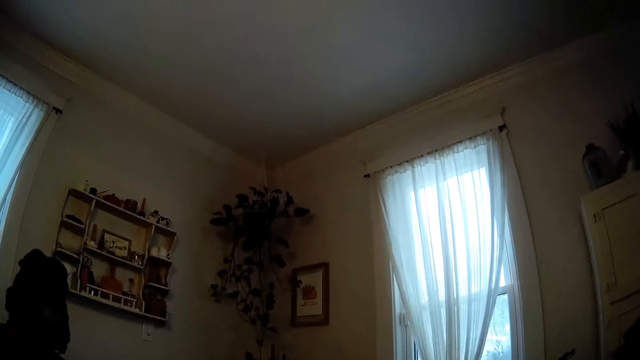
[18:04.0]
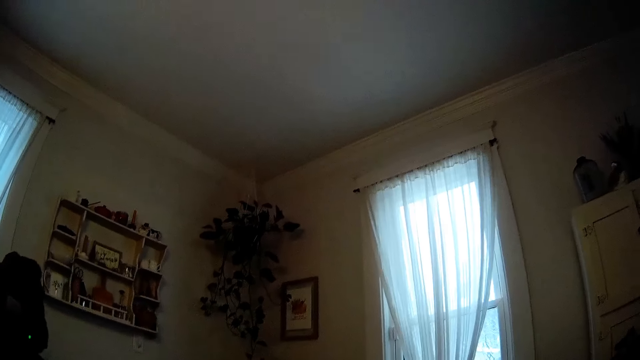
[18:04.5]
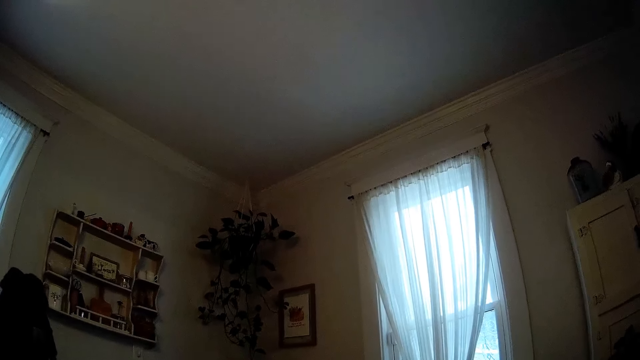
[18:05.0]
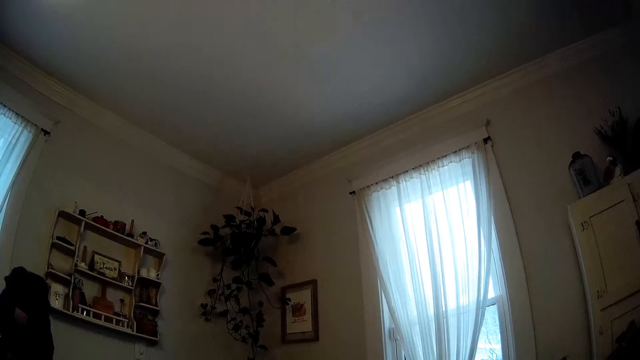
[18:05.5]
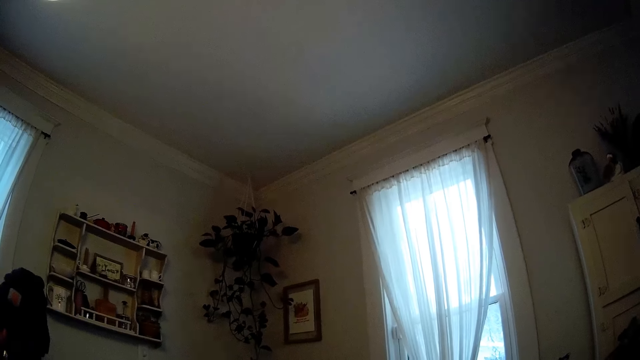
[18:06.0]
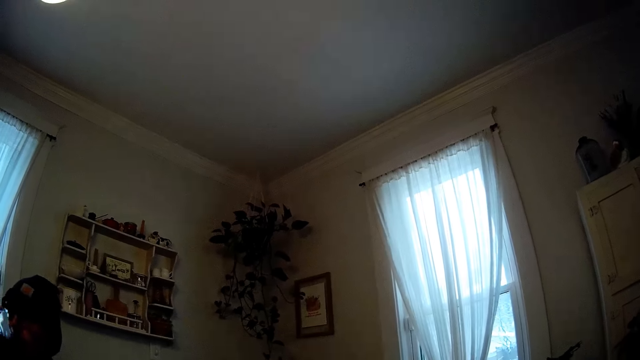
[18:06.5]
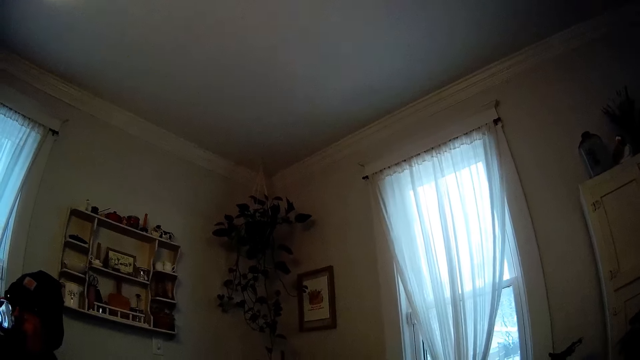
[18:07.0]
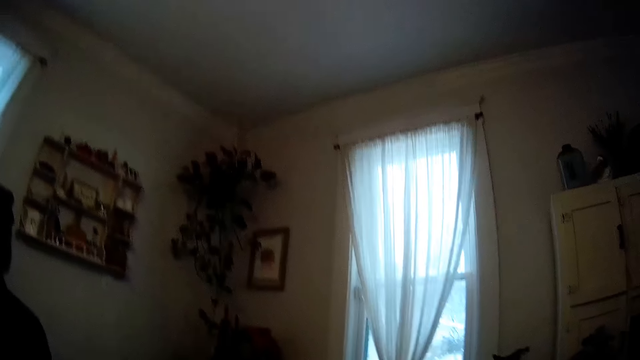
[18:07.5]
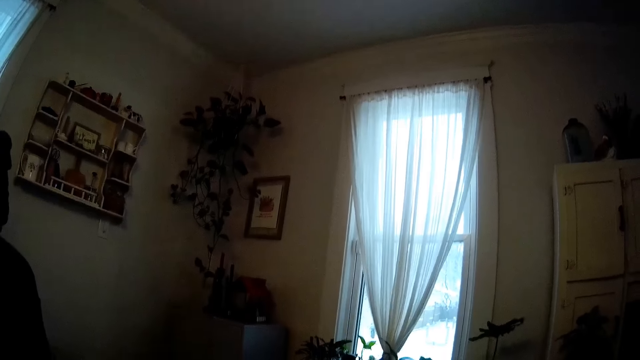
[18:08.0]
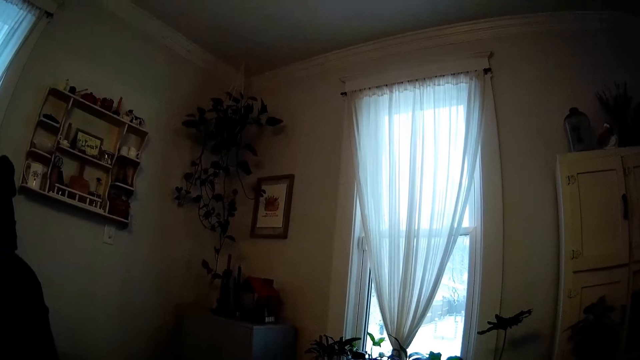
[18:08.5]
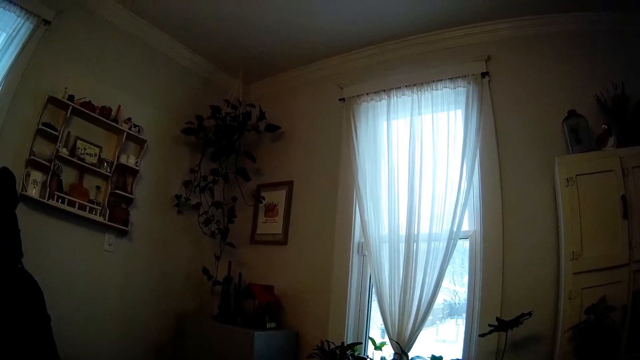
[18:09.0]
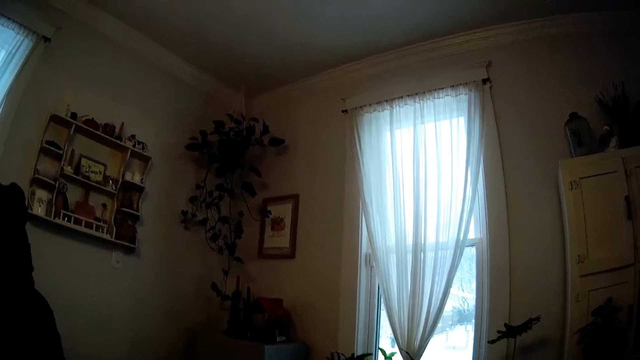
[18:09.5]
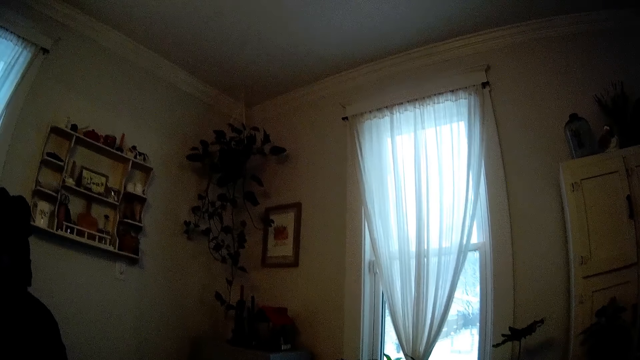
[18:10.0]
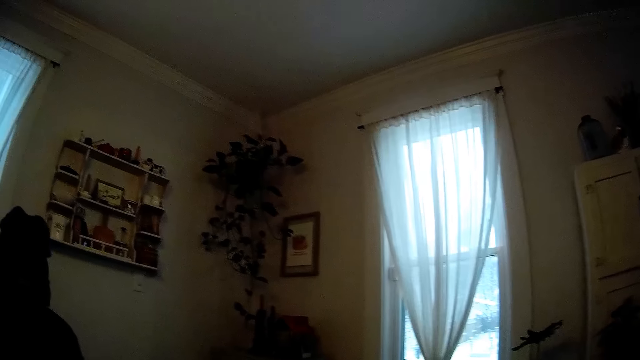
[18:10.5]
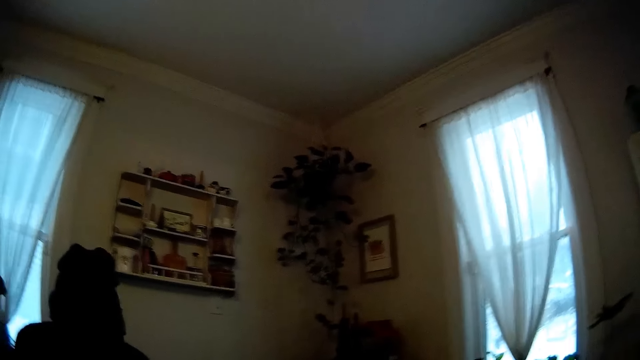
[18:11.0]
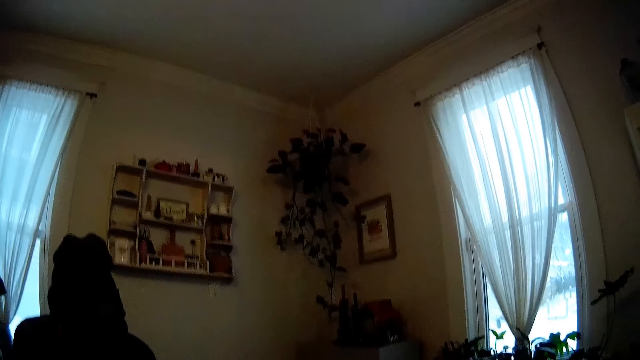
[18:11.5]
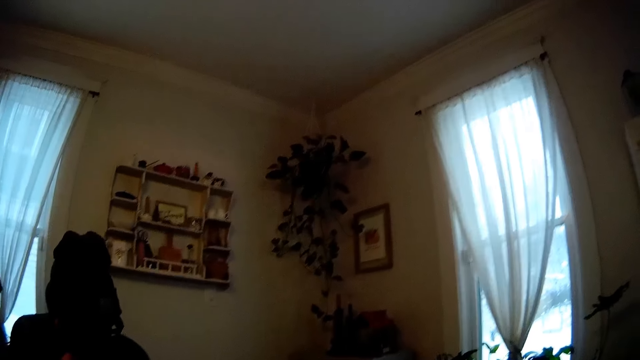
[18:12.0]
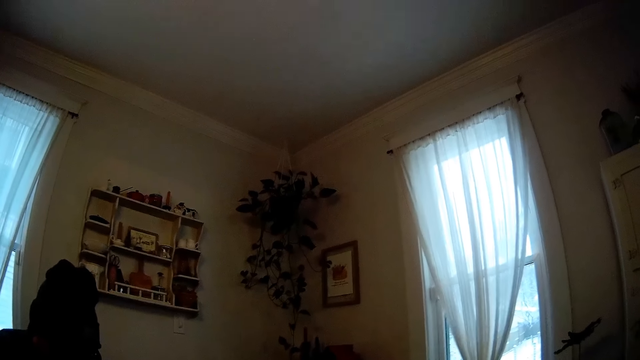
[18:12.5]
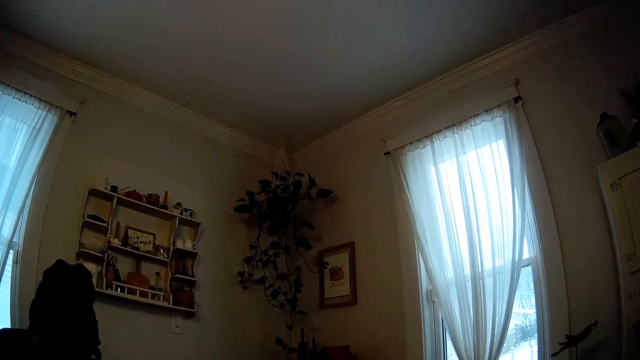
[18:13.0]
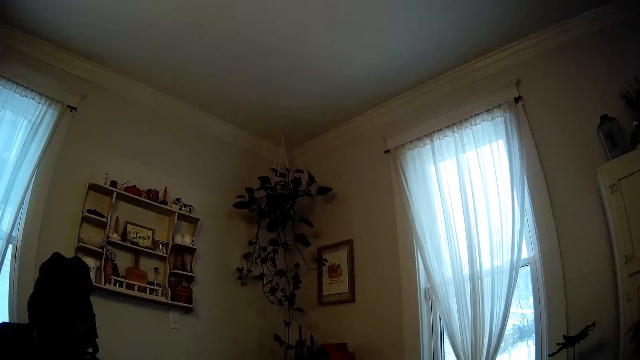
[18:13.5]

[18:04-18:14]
The man drinks from the cup in his right hand.

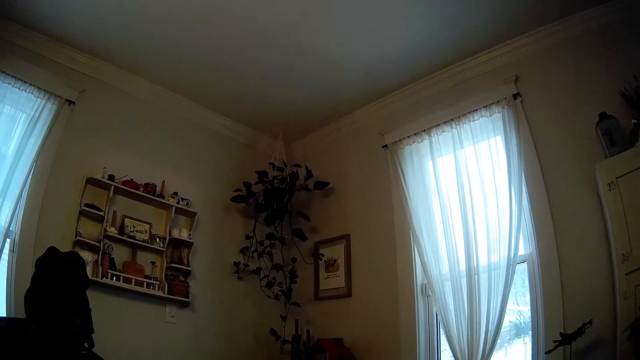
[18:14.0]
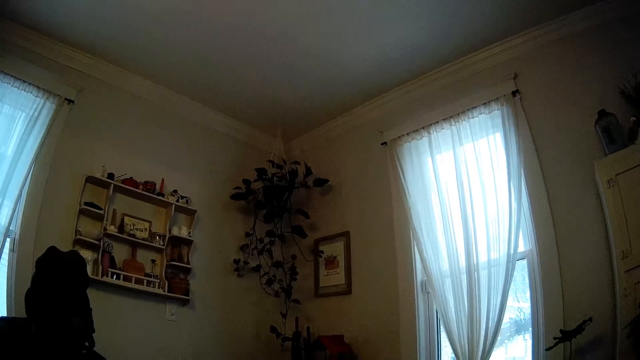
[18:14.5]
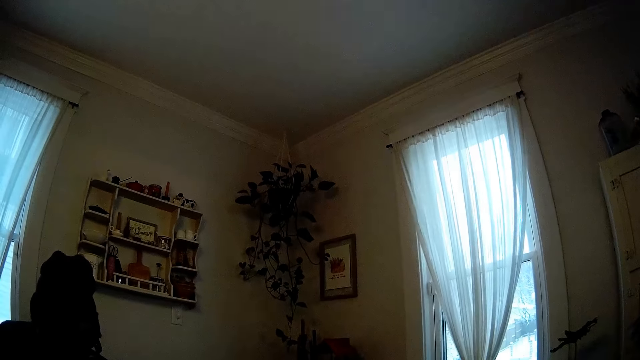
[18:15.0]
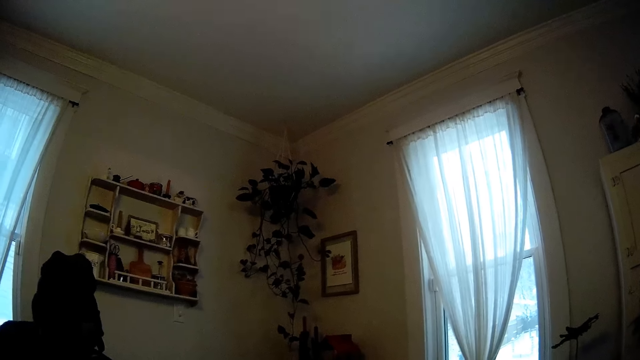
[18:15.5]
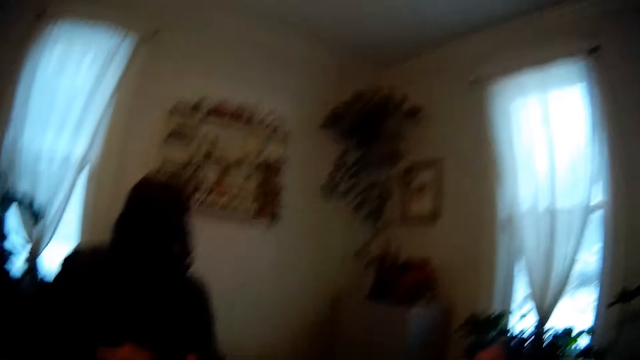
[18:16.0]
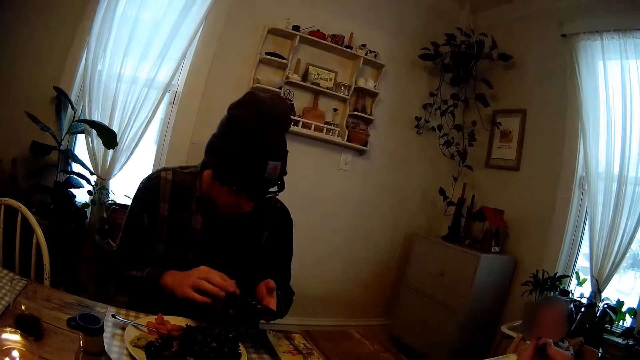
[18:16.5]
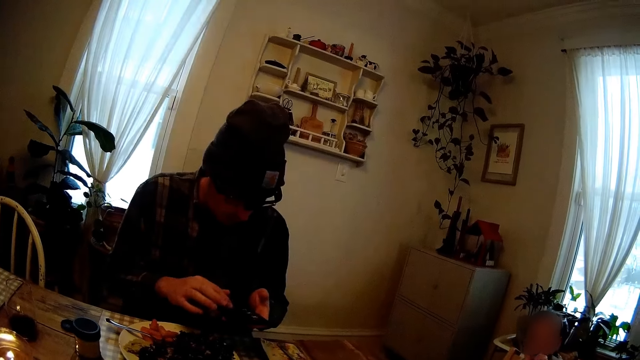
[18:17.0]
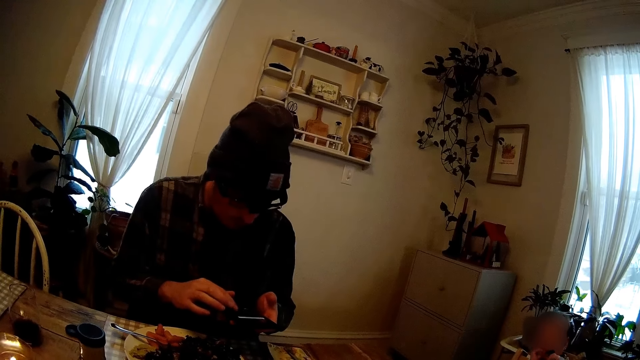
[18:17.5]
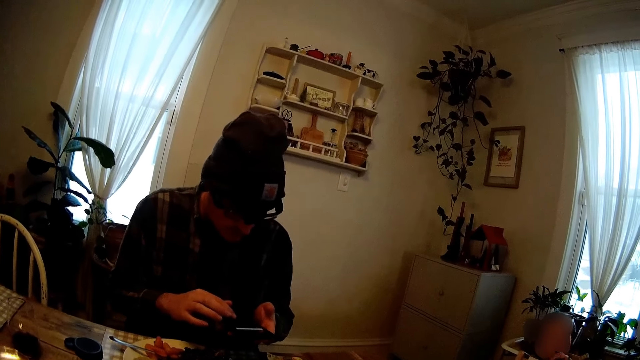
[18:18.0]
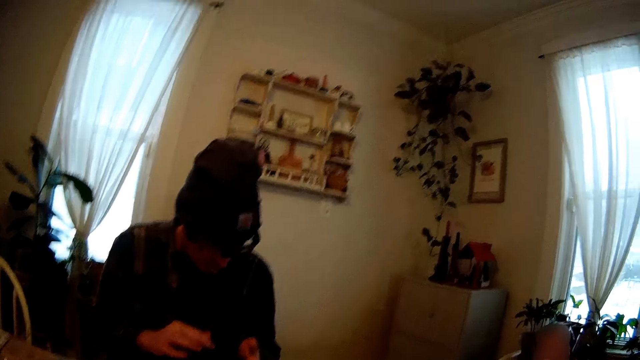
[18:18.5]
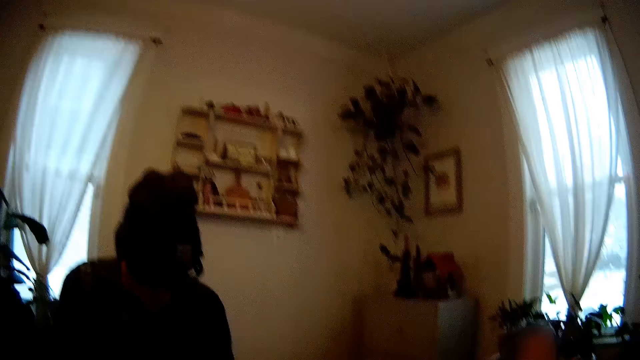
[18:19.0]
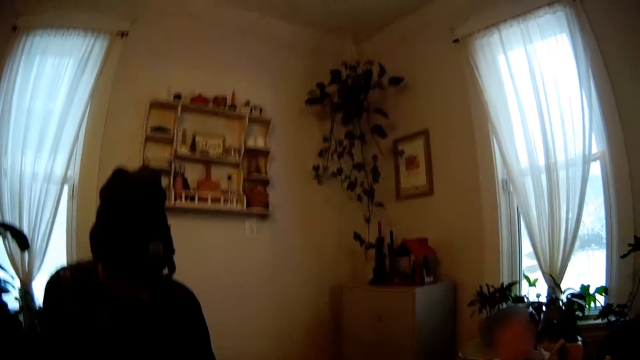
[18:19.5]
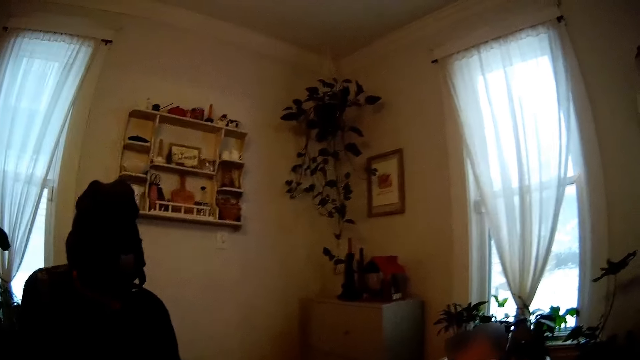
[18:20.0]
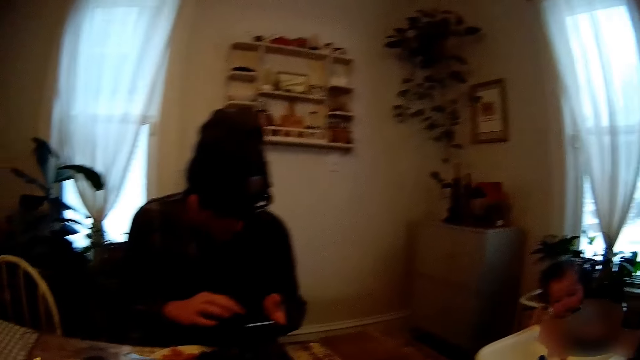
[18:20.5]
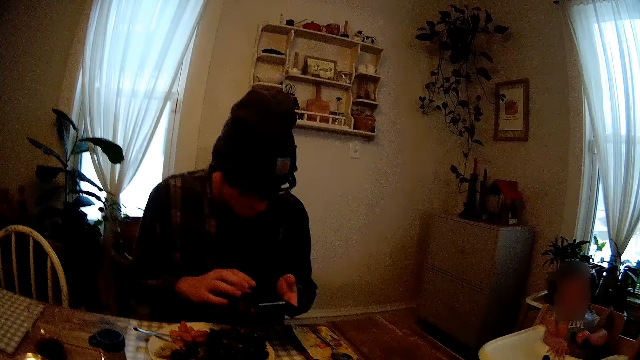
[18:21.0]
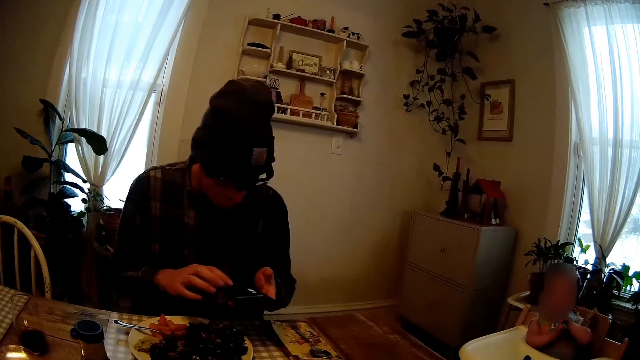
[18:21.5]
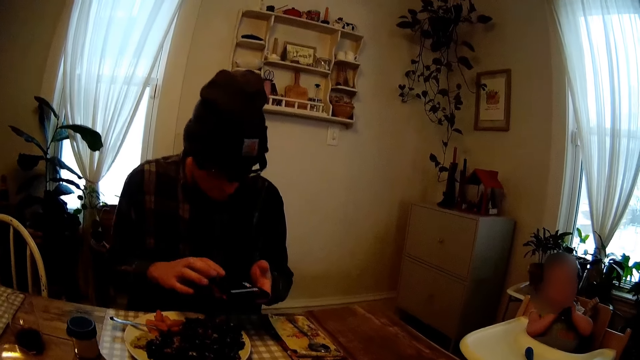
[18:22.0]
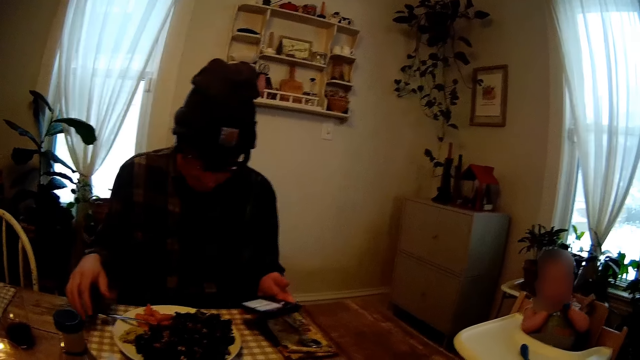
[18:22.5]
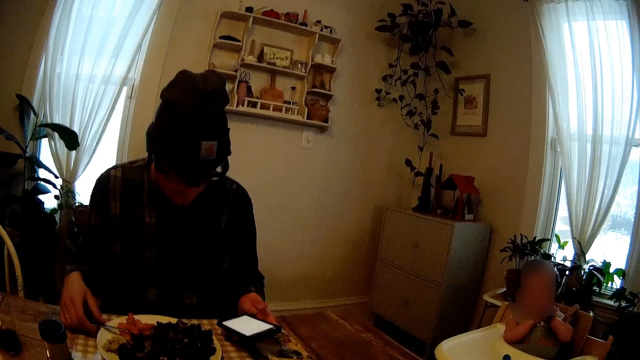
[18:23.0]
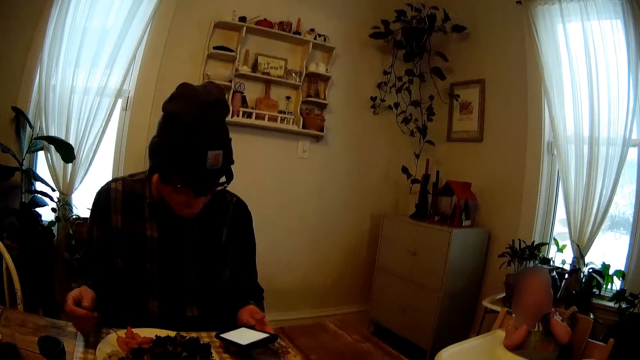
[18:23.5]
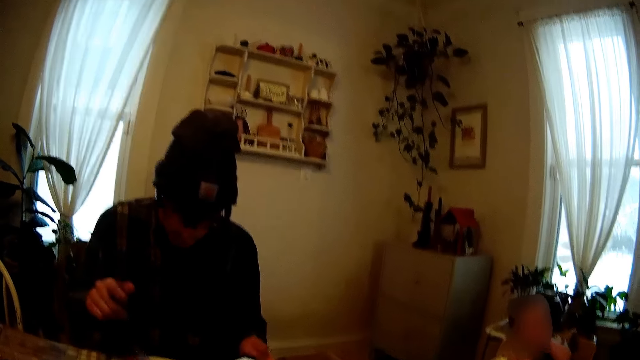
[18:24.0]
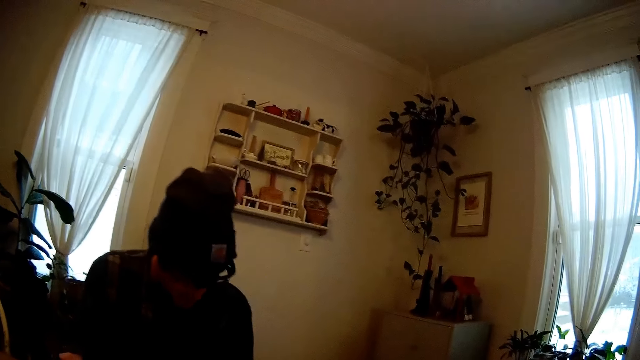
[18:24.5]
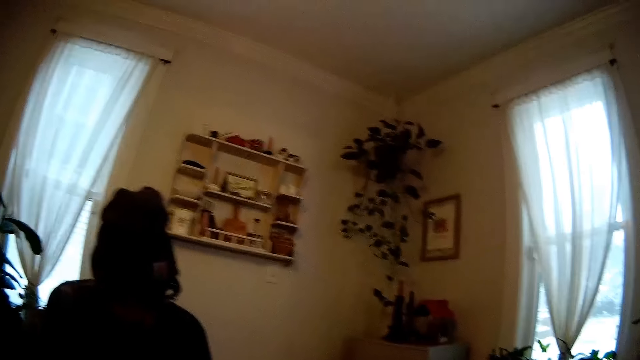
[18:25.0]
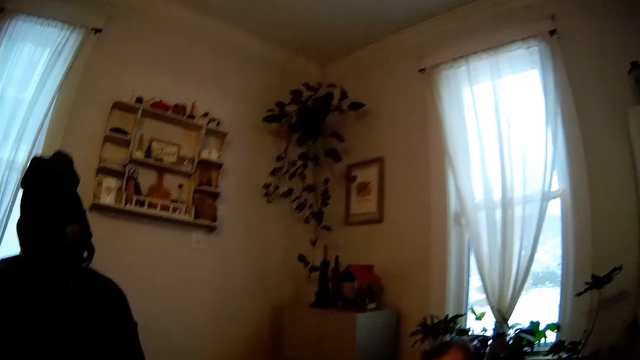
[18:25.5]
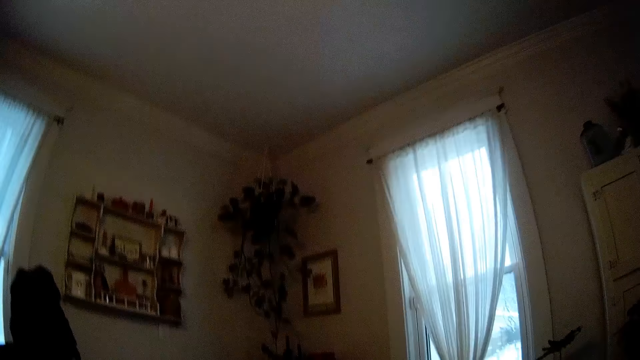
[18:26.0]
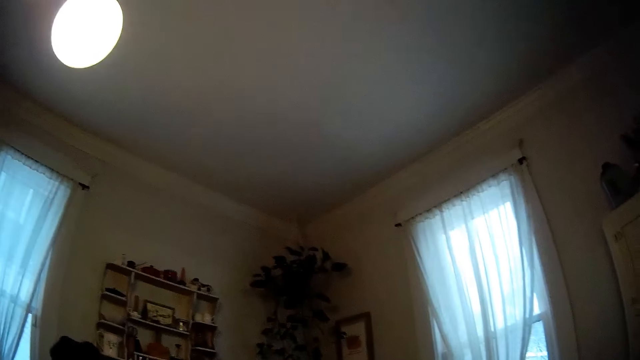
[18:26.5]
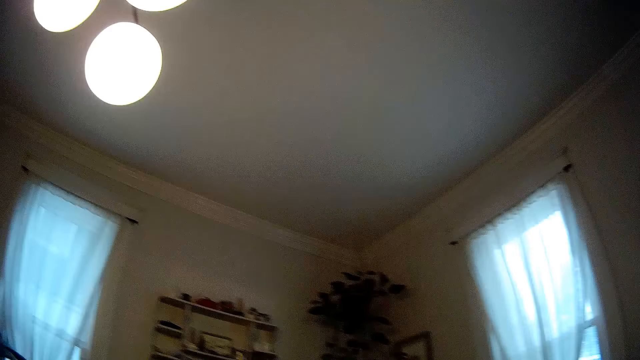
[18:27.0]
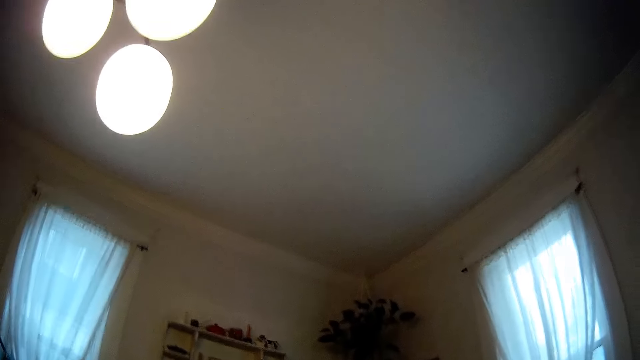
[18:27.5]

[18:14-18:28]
A man holds a phone with his left hand and scrolls through the phone with his right hand. The man lifts a fork from a plate on a dining table with his right hand.
